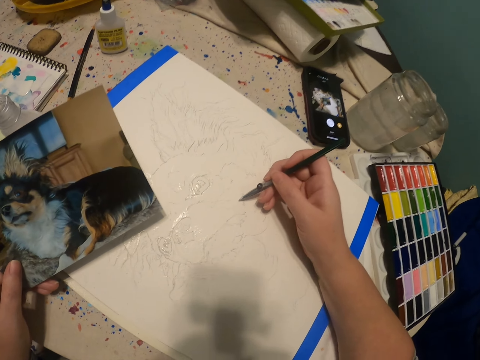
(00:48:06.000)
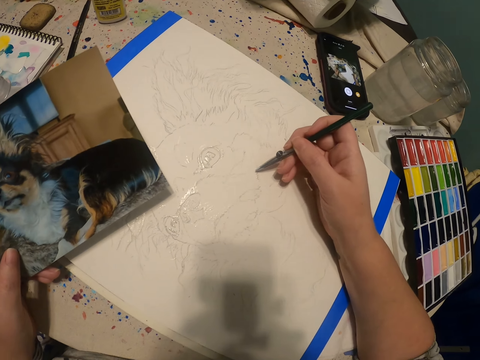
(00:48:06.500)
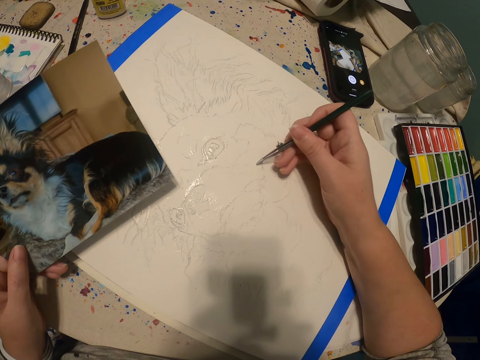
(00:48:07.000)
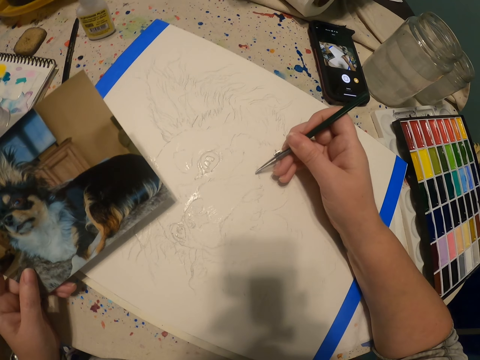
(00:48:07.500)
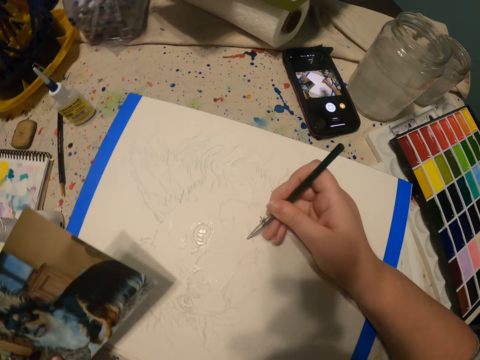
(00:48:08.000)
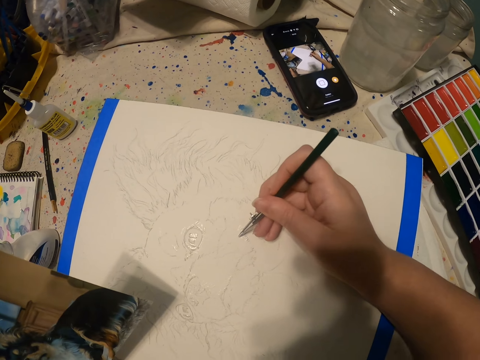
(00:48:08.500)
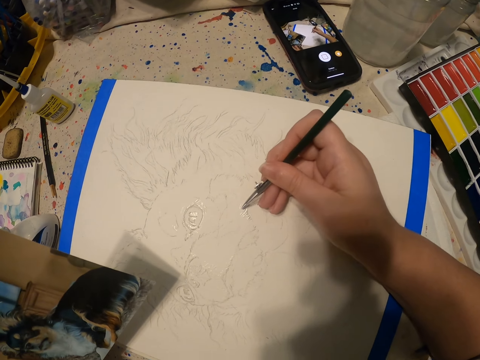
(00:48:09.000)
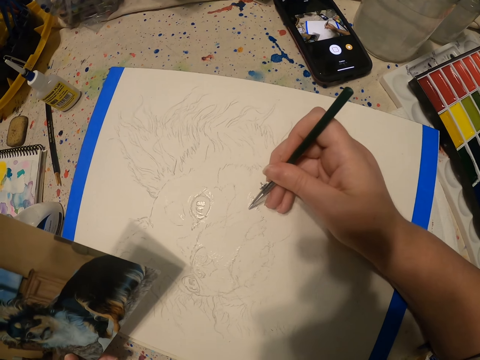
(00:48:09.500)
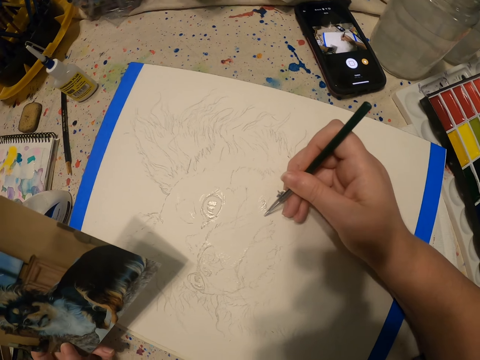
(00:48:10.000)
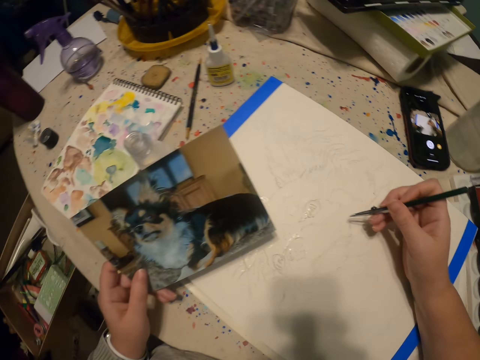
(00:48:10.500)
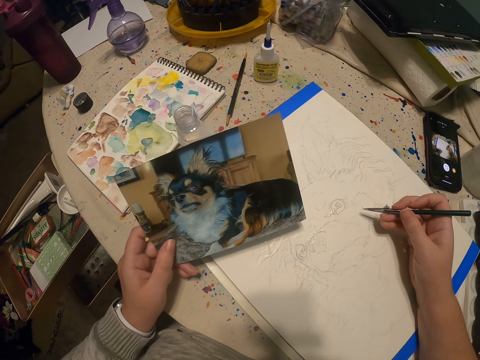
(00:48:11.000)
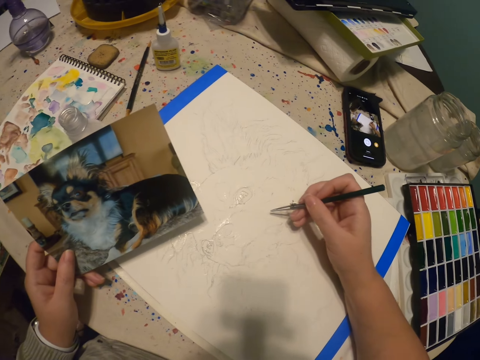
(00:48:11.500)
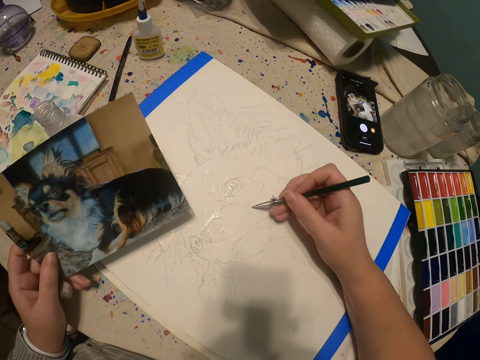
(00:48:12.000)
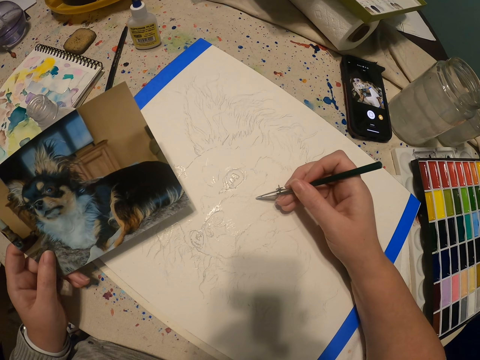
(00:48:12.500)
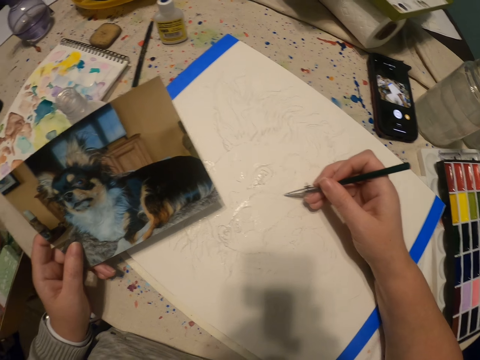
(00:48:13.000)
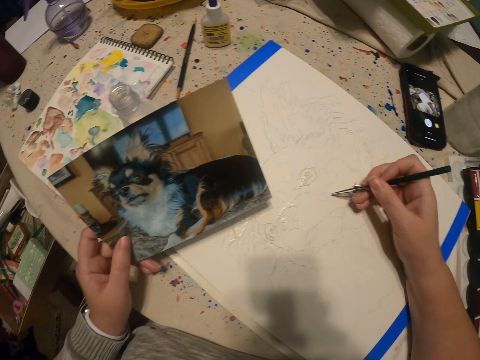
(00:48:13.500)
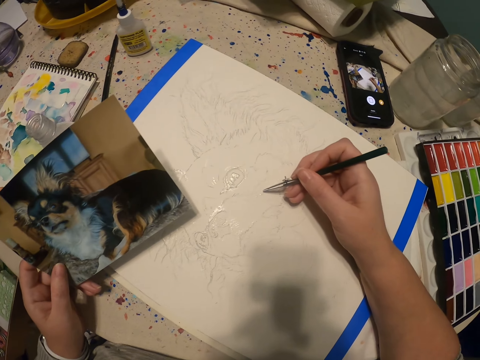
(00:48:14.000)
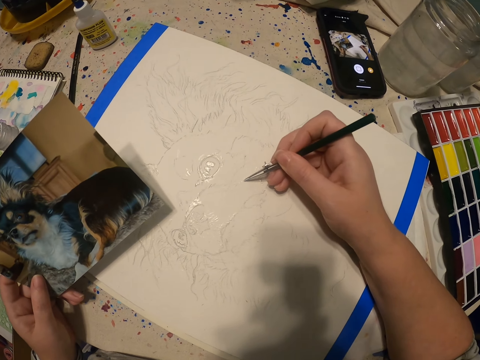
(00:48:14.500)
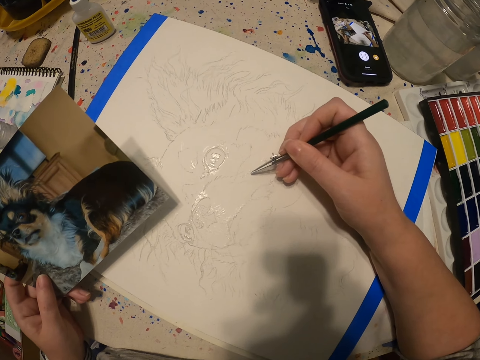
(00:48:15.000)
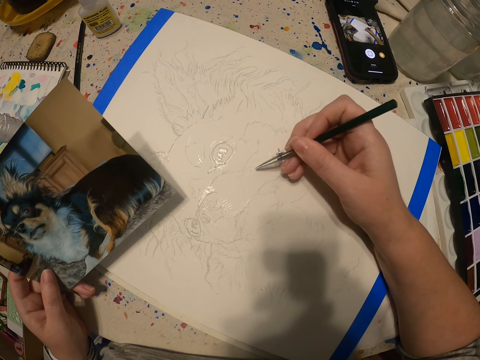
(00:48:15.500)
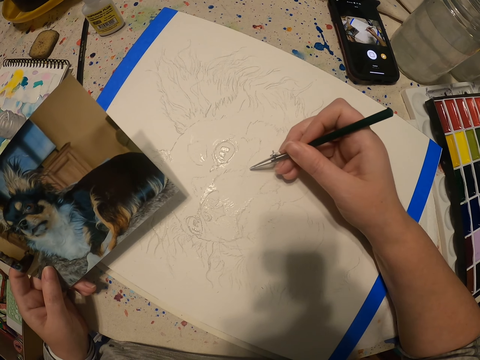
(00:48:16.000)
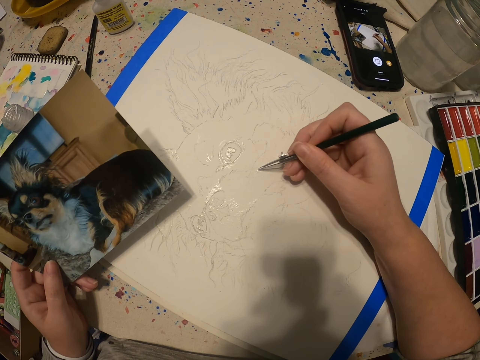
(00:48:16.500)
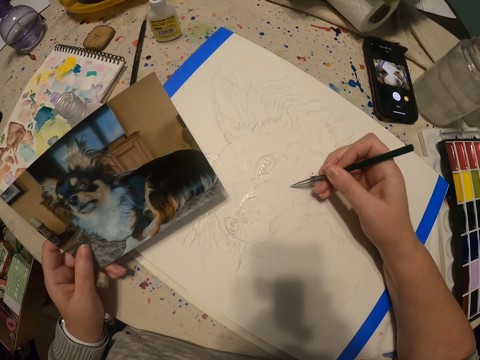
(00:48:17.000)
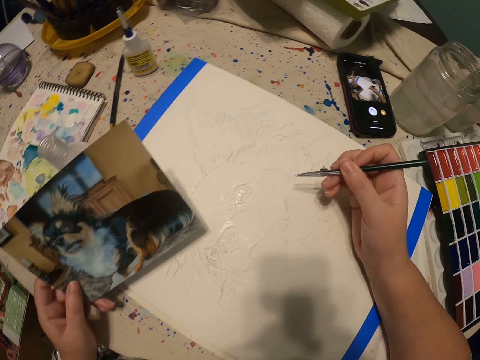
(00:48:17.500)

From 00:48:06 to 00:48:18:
The camera wearer paints using the paintbrush. They view the picture. They paint using the paintbrush.

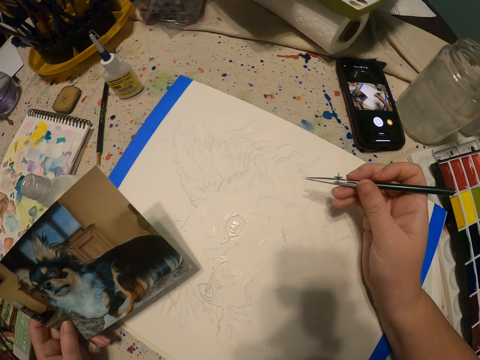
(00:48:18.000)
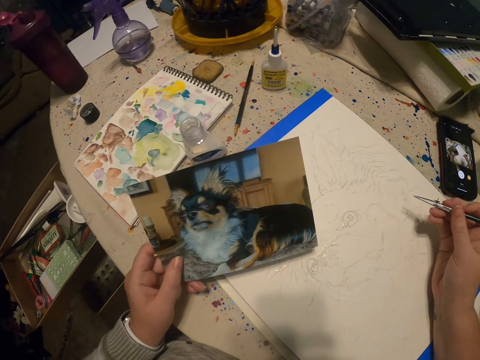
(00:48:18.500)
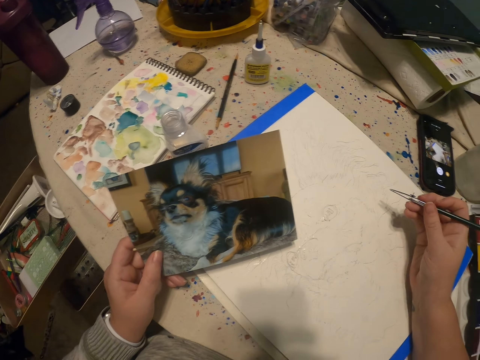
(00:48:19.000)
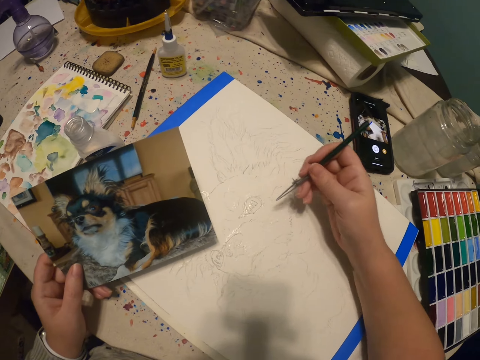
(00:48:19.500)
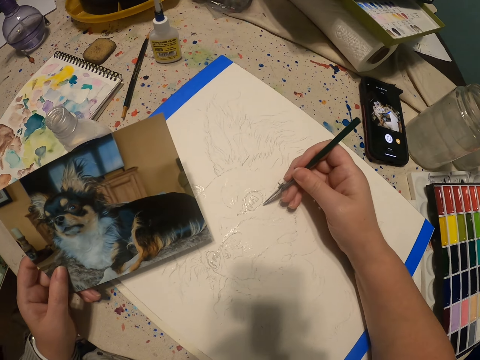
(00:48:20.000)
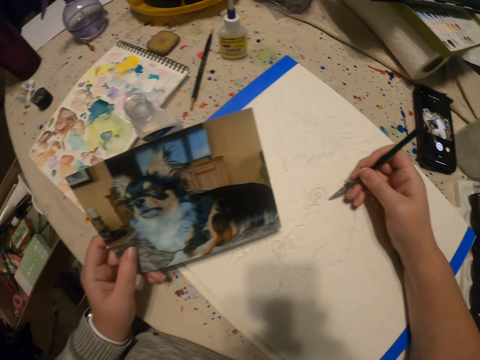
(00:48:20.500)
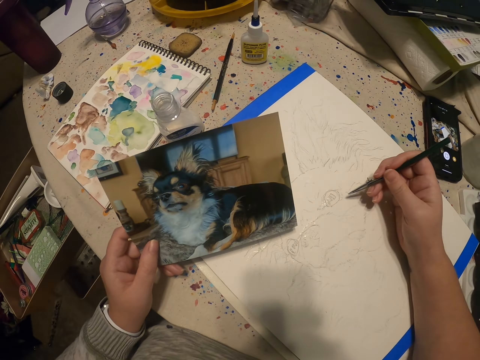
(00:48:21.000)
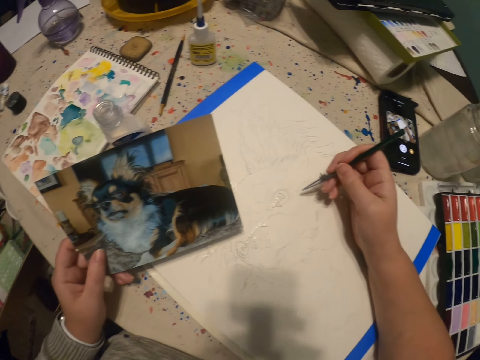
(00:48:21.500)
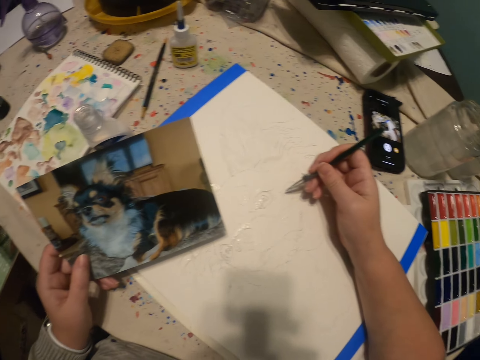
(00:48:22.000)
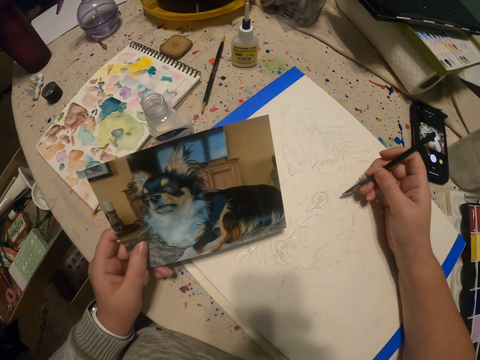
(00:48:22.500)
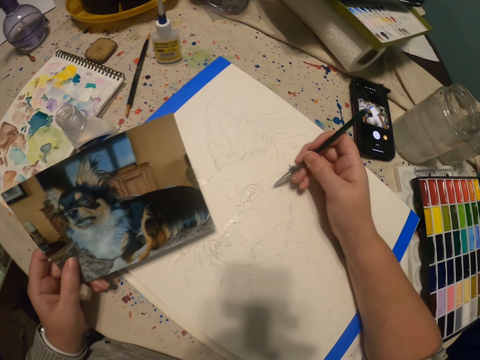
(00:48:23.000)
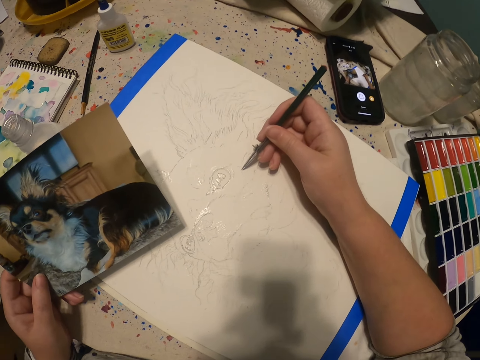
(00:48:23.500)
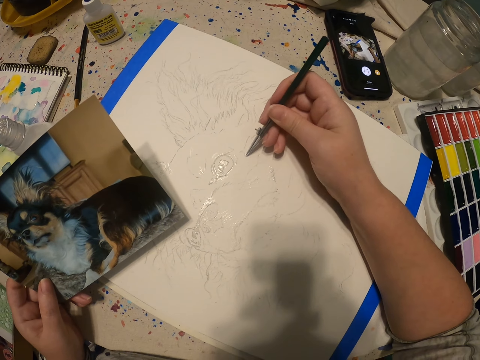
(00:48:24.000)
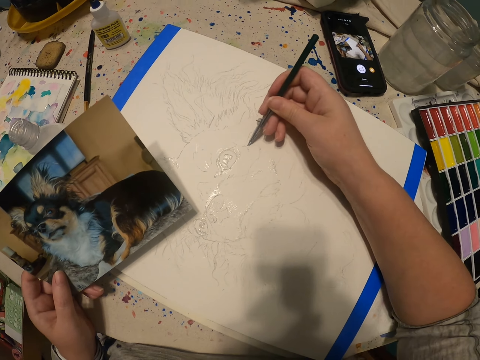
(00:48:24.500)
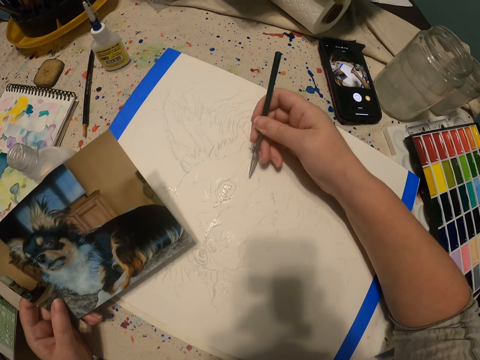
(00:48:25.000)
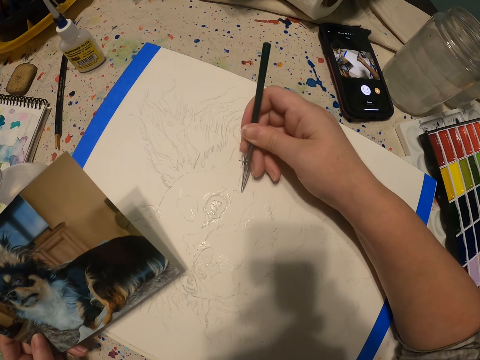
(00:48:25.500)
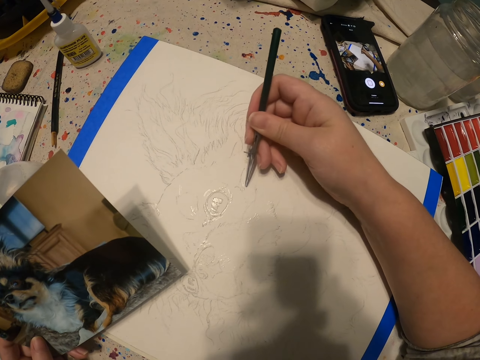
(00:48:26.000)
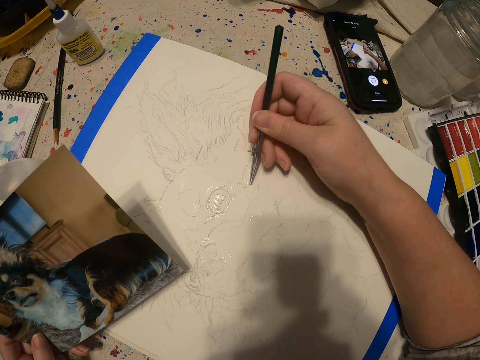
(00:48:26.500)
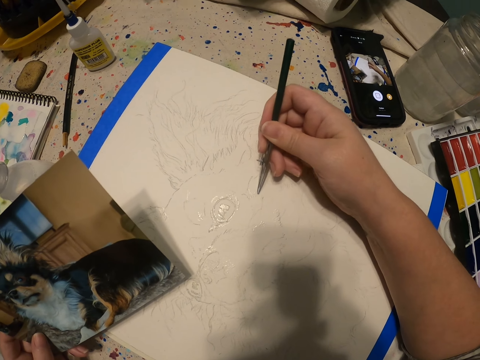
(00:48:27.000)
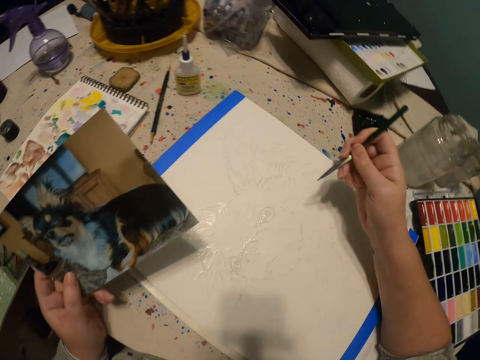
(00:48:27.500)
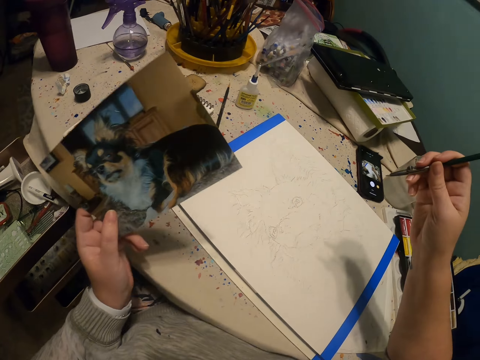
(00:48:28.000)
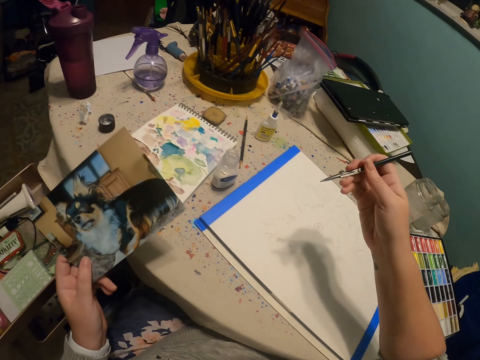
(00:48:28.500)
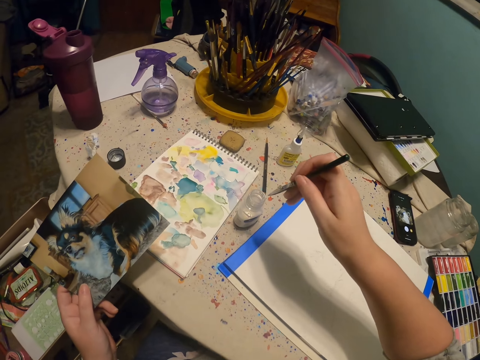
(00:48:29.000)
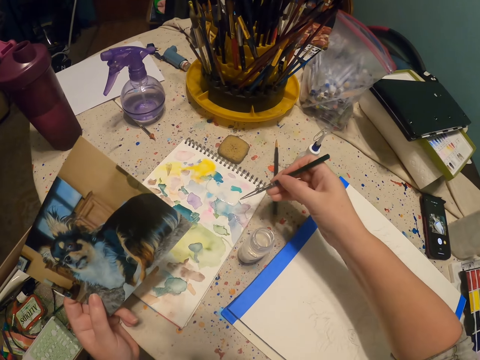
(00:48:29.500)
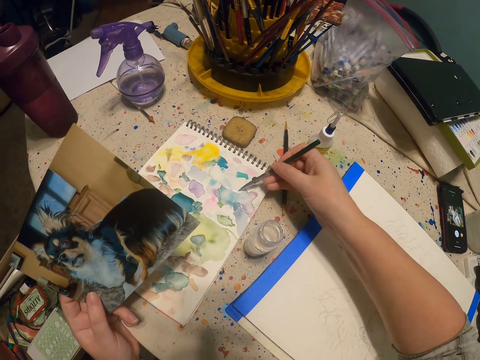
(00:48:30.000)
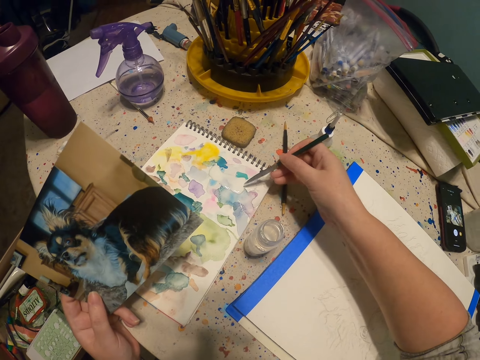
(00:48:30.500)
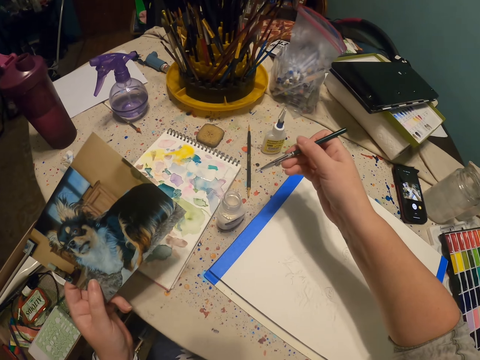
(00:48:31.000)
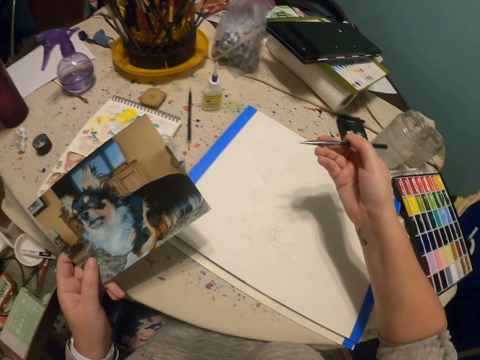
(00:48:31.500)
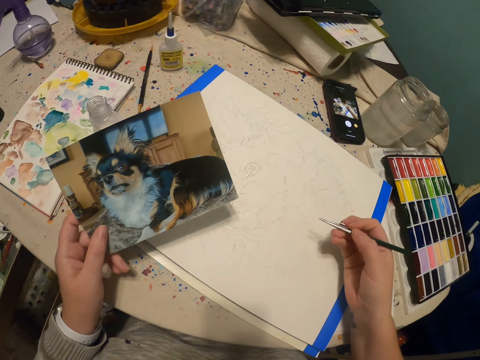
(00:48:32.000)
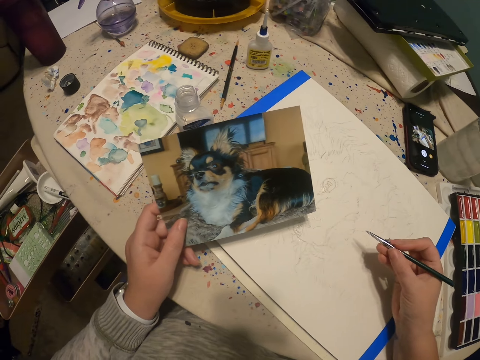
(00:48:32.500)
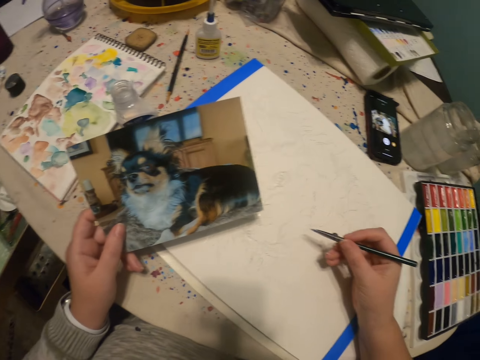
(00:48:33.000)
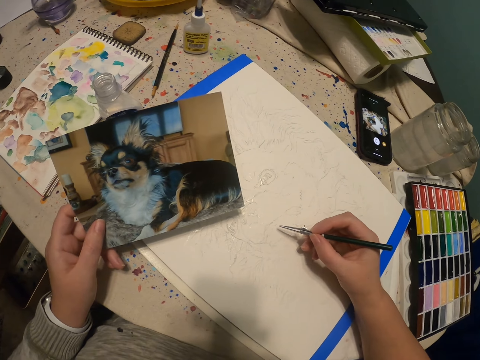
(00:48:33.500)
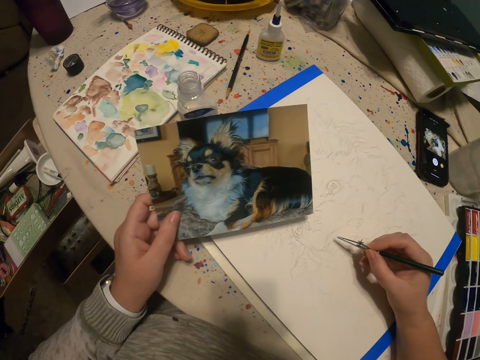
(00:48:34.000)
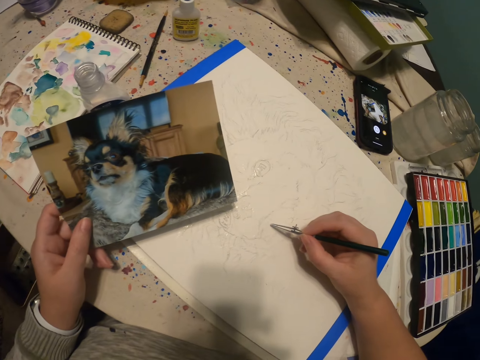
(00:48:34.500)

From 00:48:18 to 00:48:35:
The camera wearer views the picture. They adjust the paintbrush. They view the picture. They paint using the paintbrush. They view the picture. They dip the paint pen in the paint bottle. They draw a picture with a pen on the paper.
